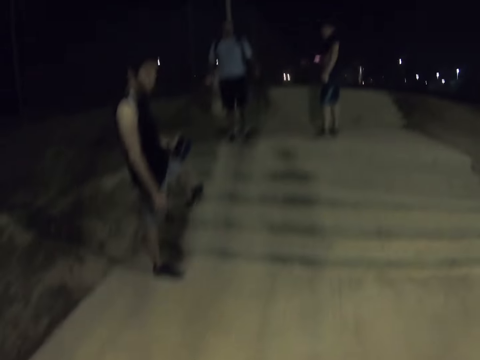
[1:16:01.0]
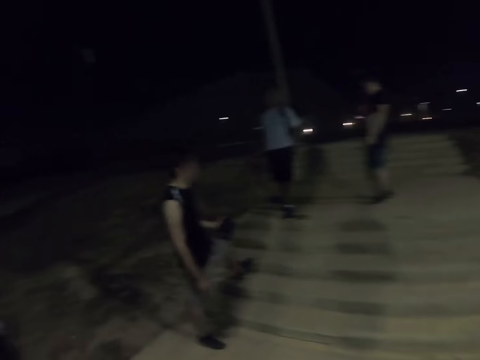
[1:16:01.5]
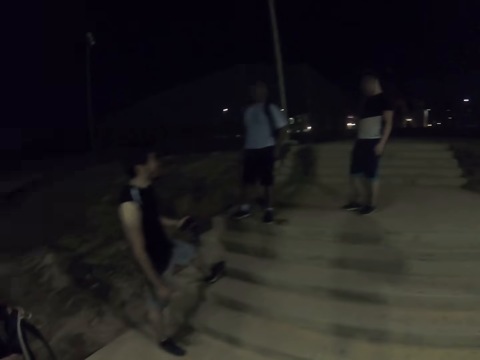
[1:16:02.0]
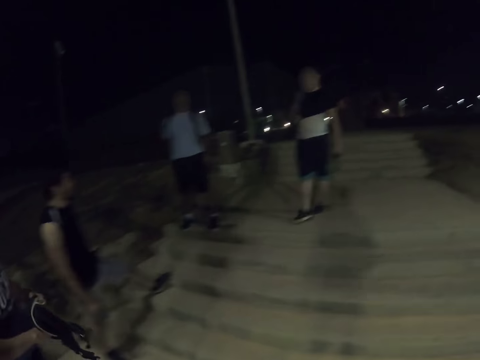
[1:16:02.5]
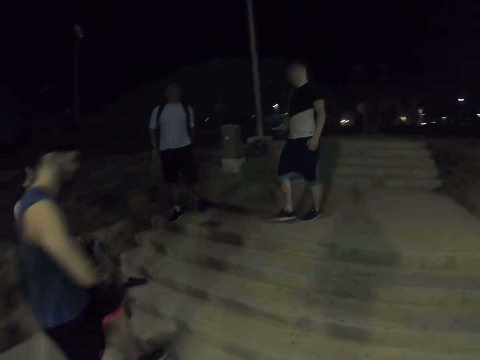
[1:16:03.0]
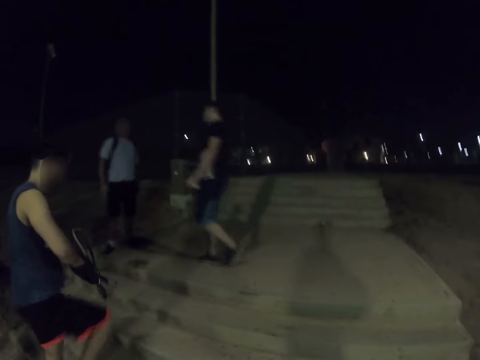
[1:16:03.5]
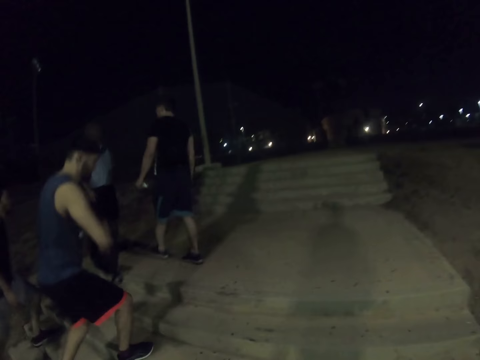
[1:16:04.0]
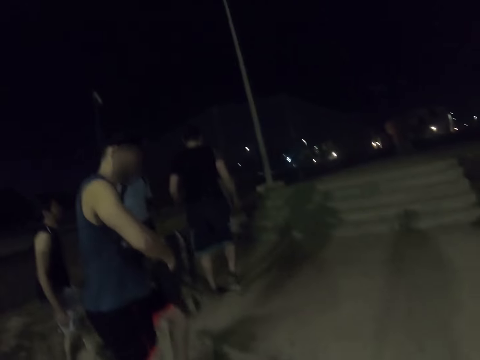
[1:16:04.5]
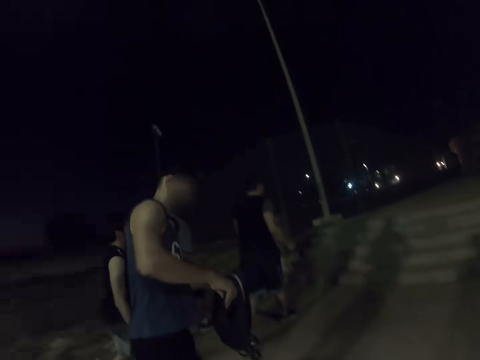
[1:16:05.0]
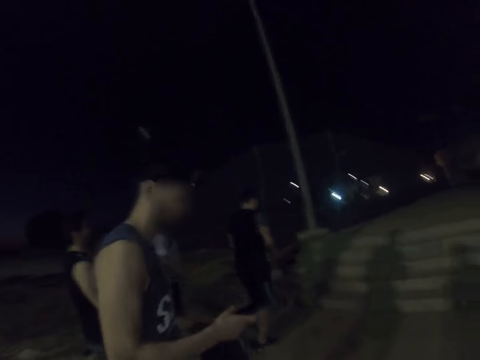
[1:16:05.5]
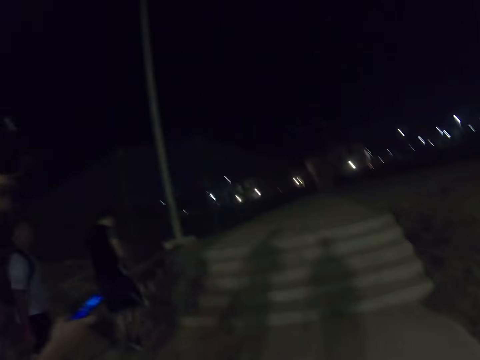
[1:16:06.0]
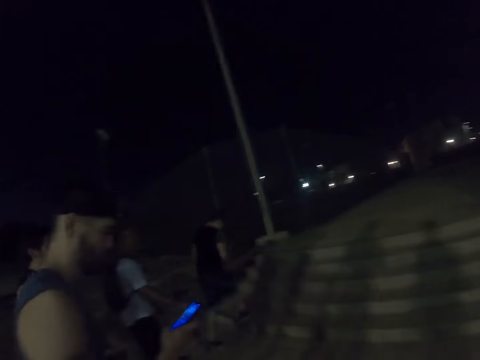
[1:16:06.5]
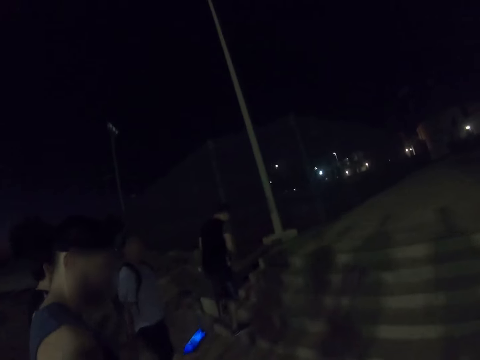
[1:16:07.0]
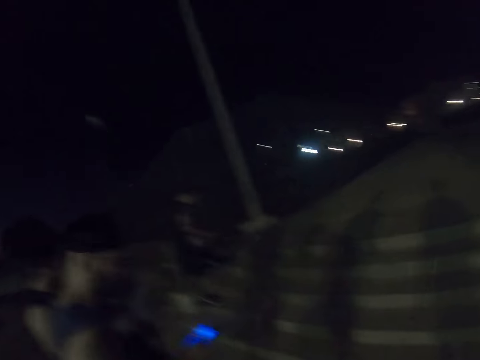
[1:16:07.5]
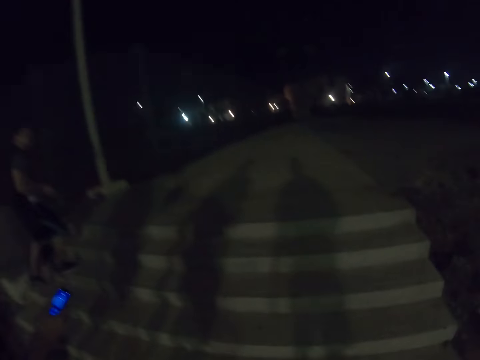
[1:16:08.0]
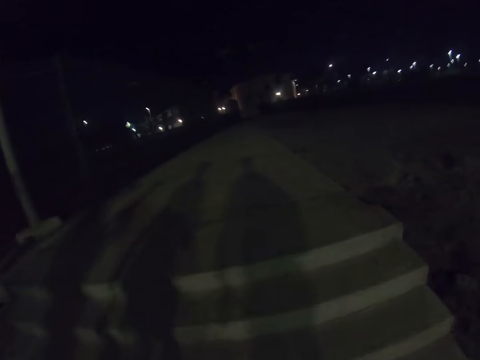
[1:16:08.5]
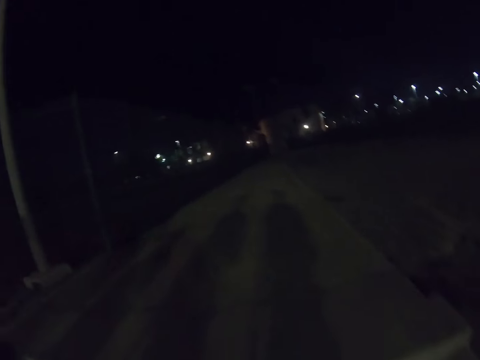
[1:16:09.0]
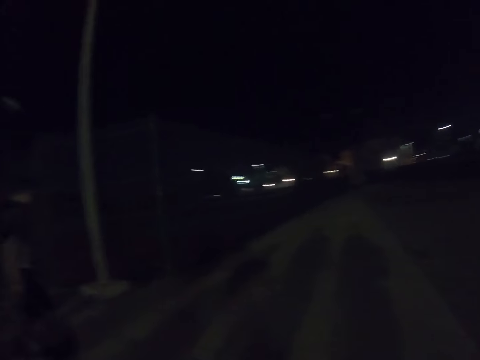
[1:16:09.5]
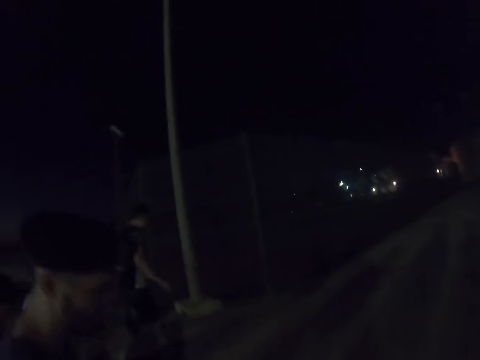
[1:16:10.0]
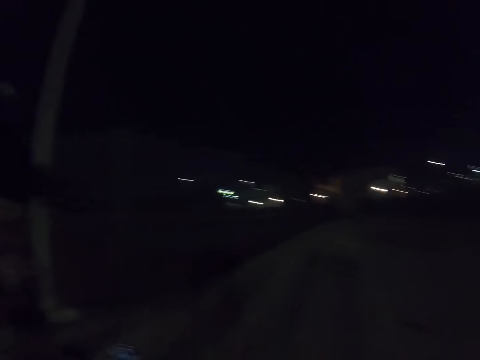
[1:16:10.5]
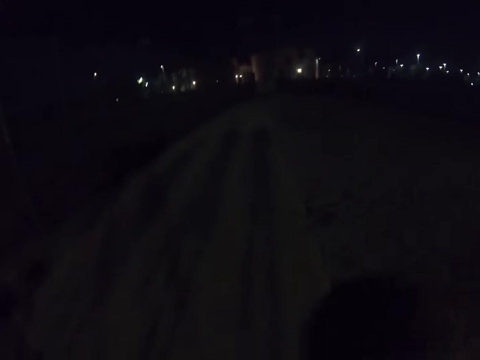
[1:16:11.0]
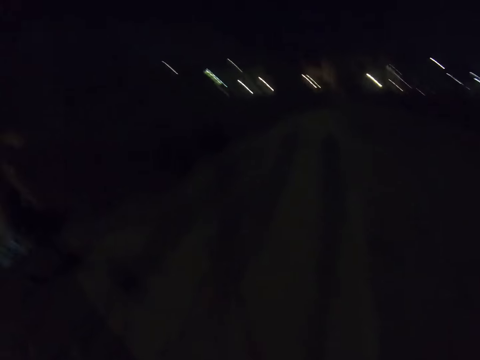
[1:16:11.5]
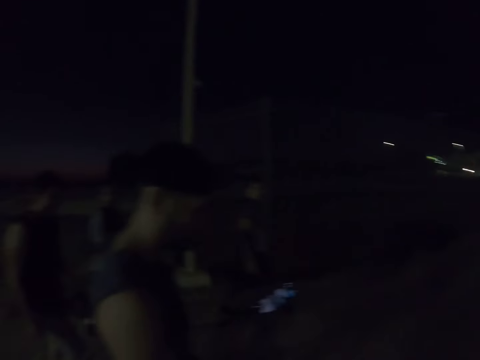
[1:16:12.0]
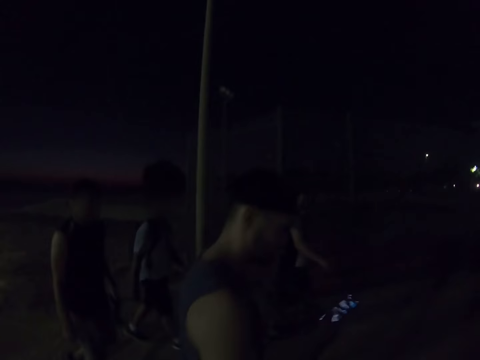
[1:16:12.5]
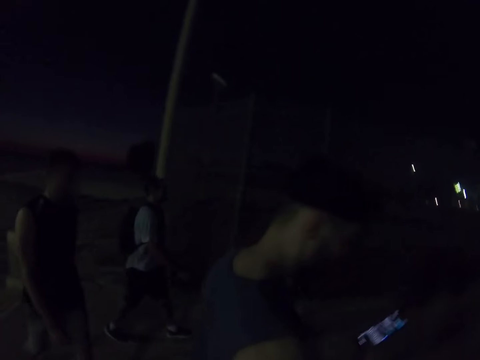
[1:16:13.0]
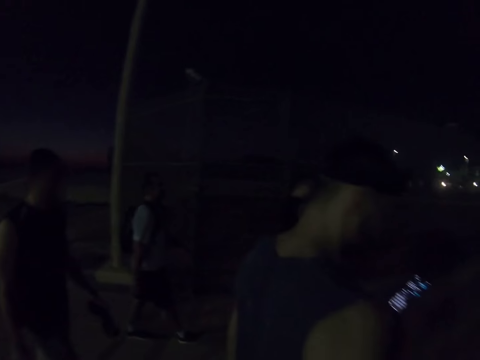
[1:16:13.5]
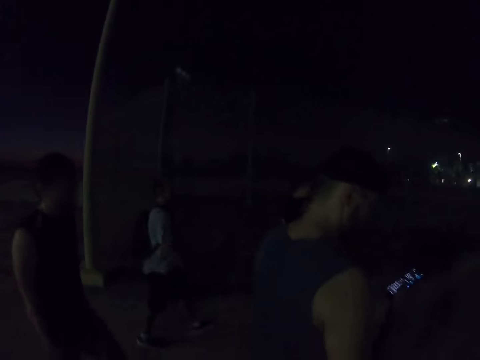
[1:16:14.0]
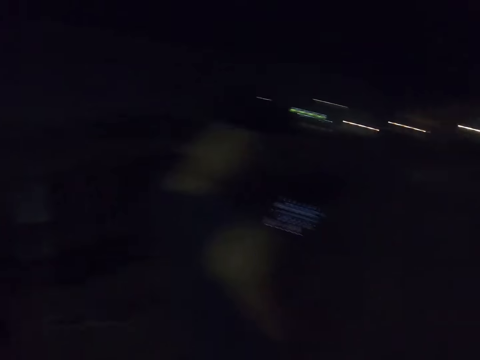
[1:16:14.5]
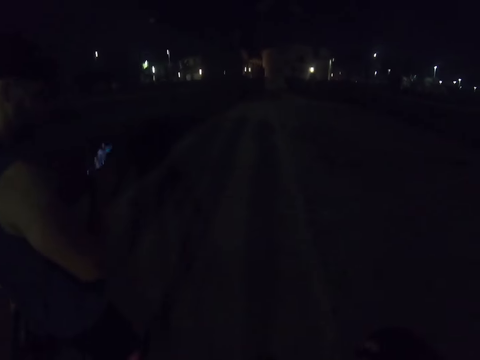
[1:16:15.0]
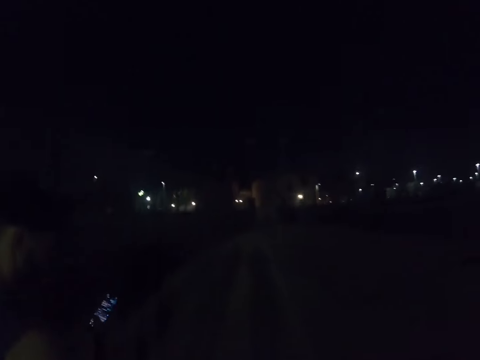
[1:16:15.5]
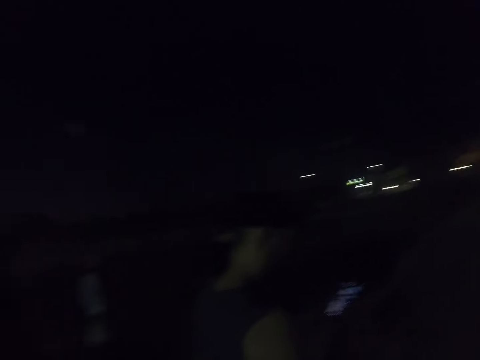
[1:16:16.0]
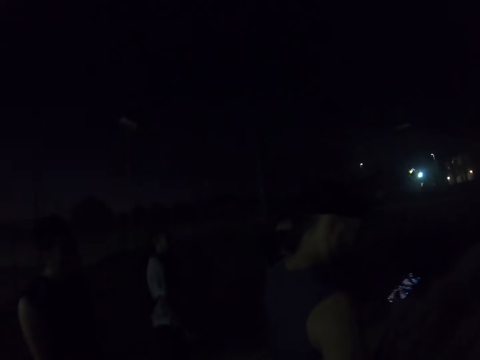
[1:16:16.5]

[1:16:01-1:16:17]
The camera wearer kicks the ball and walks around. A man walks around. Another man walks around. The camera wearer walks around. The first man scrolls his phone and walks around. The other man walks around. The camera wearer walks around. The first man operates the phone. The camera wearer walks on the road with other persons.
